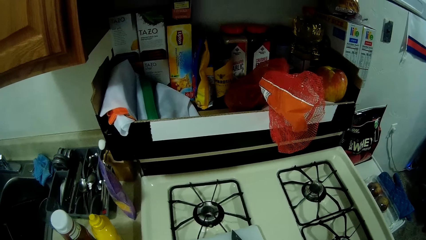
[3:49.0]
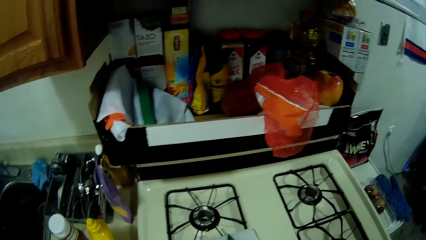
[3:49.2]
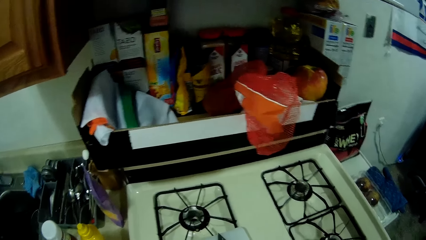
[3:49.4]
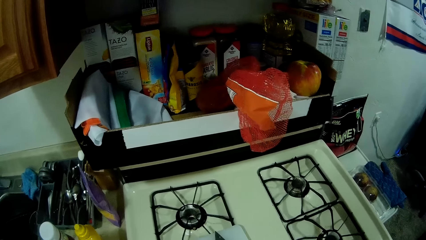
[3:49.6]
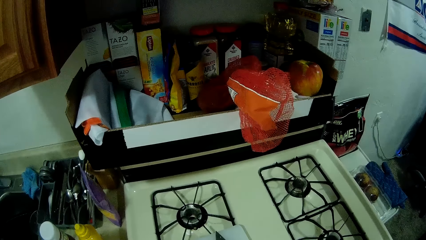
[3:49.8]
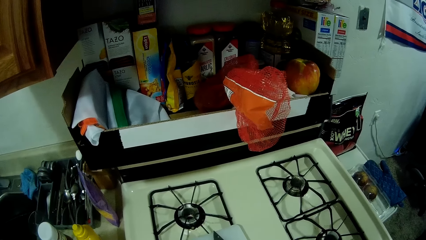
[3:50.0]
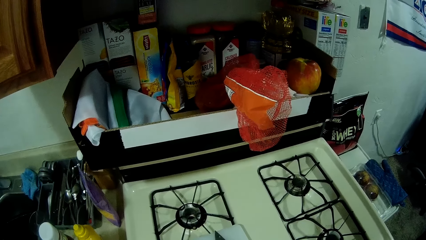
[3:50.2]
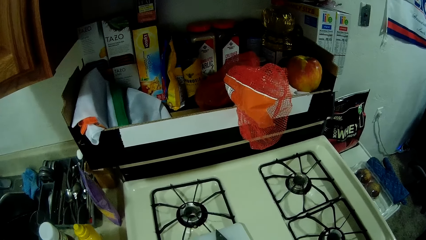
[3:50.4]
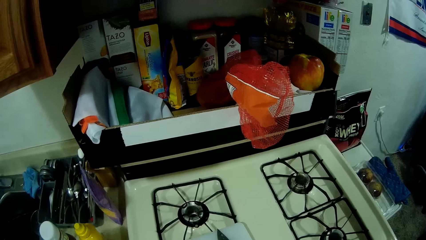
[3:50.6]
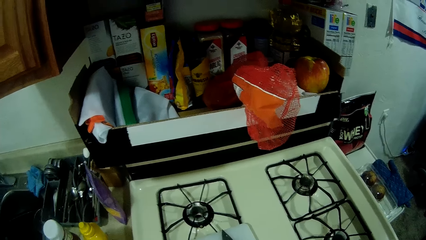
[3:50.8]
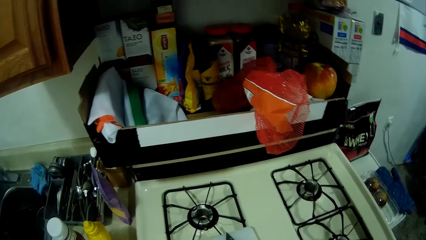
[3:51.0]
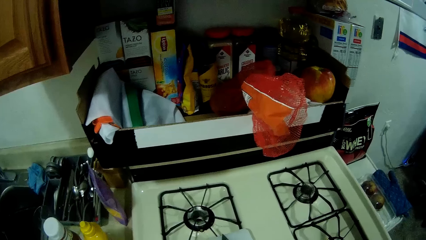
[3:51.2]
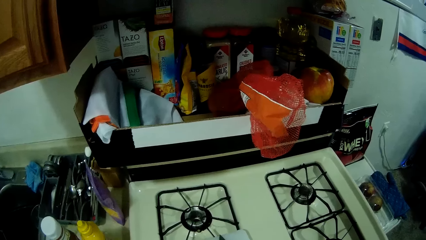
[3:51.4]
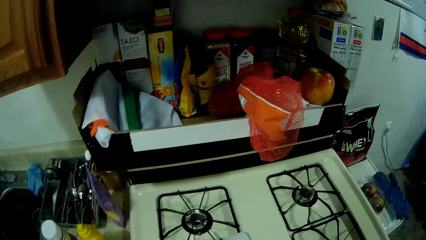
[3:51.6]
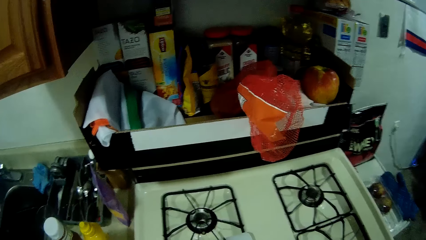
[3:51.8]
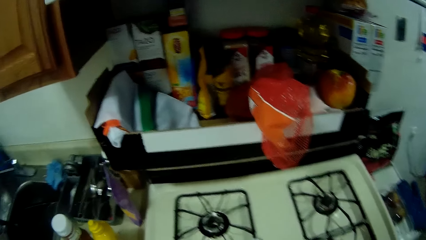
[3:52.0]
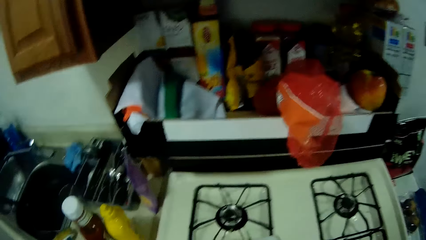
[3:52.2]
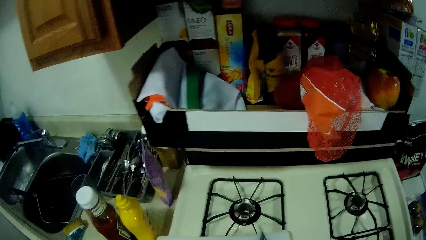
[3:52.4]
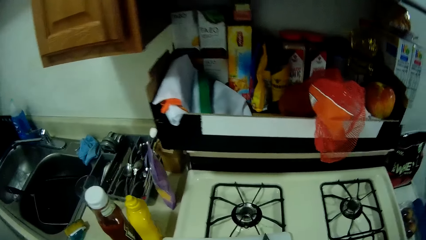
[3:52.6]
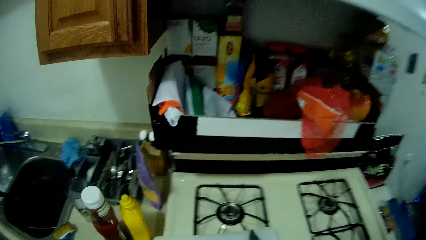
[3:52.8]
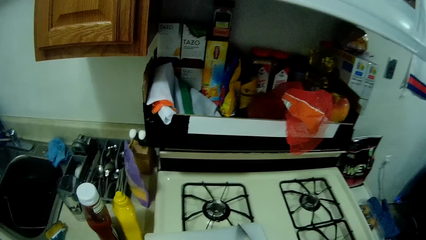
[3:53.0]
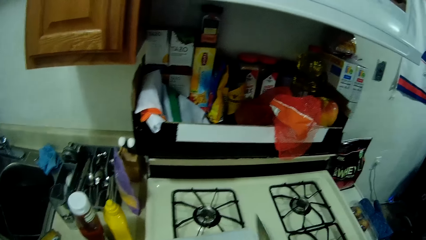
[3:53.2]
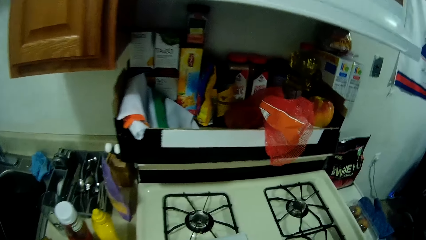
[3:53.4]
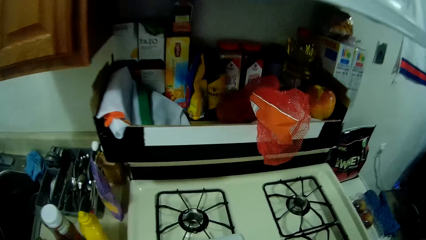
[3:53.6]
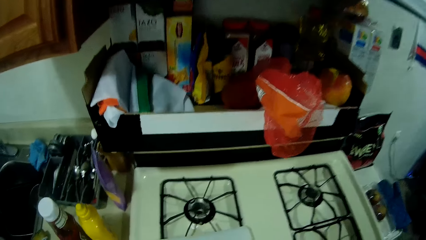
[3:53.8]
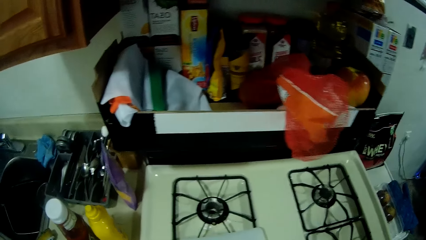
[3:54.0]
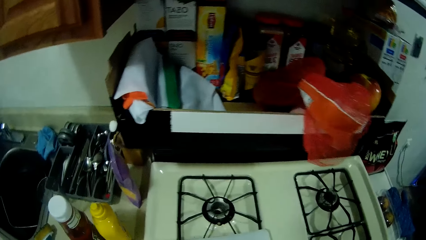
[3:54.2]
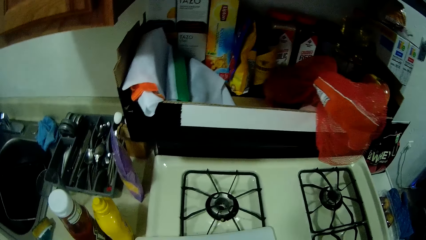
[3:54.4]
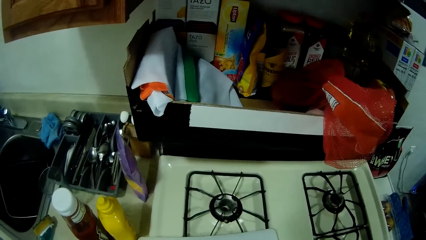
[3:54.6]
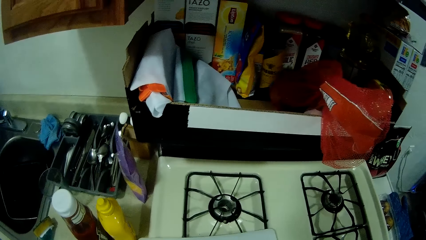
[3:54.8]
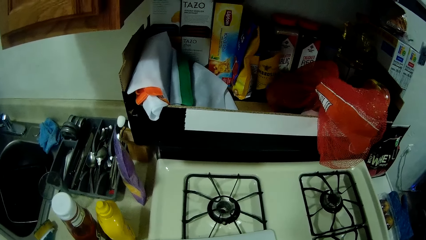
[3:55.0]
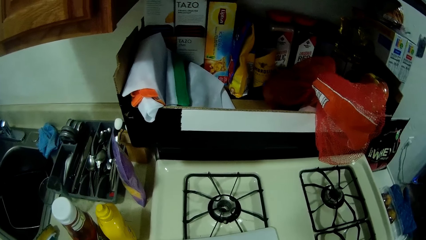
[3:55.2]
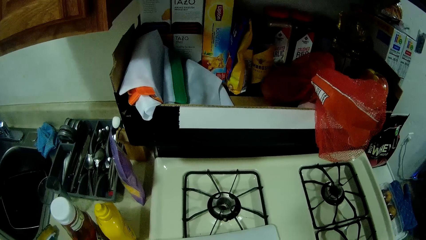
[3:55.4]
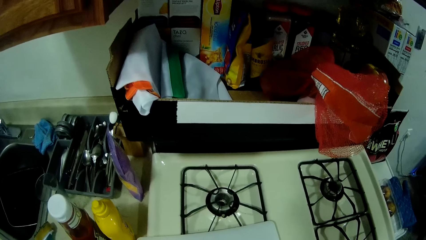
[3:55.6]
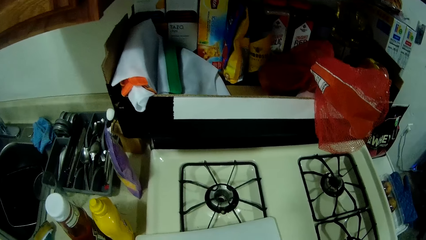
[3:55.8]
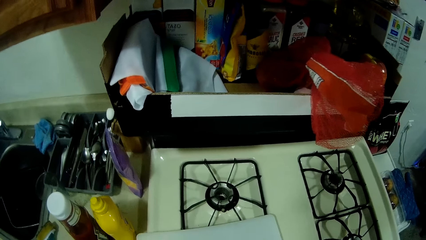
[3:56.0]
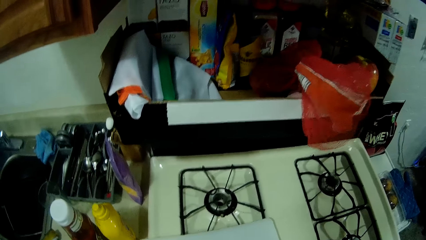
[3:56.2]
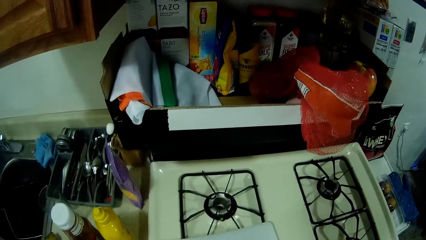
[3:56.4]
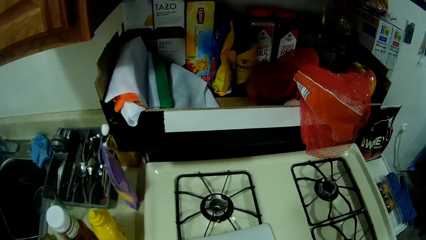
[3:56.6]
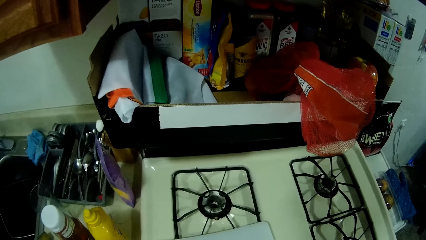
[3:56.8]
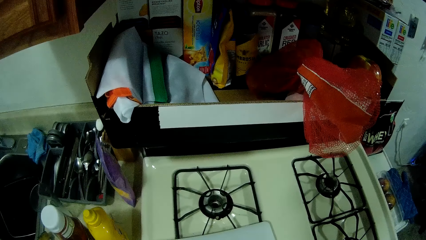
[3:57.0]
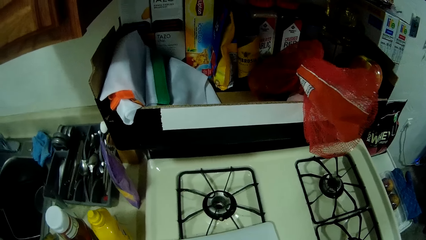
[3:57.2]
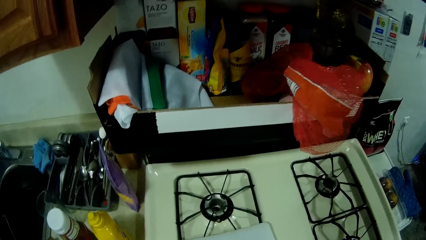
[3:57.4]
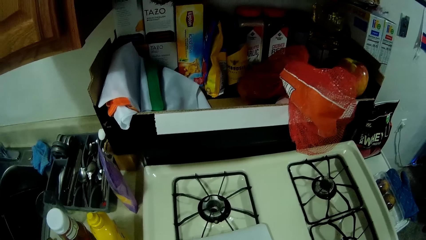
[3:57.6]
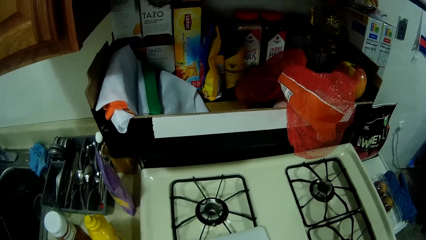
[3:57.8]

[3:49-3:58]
The camera wearer picks up the knife on the chopping board with his right hand.

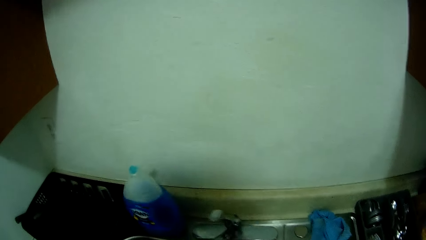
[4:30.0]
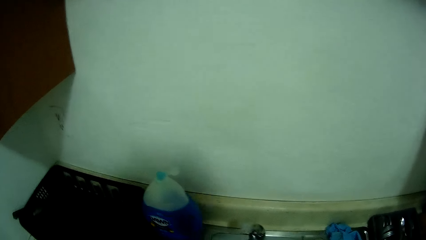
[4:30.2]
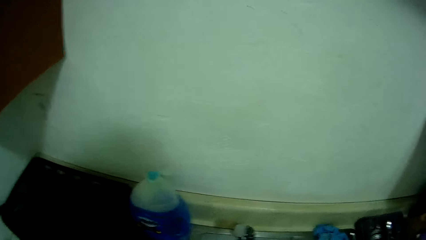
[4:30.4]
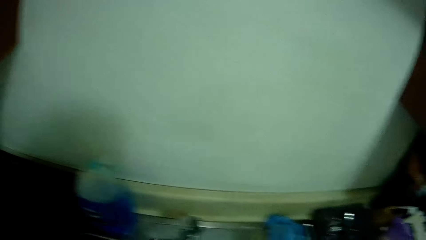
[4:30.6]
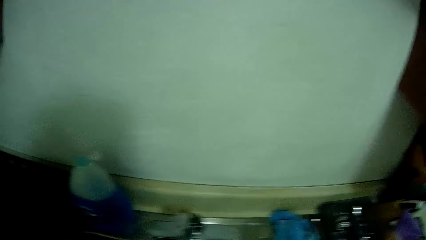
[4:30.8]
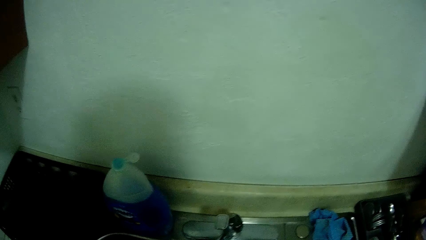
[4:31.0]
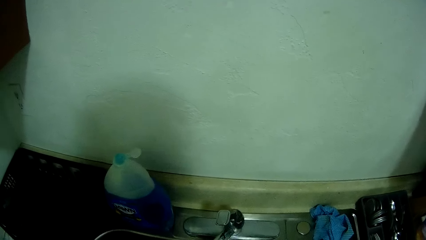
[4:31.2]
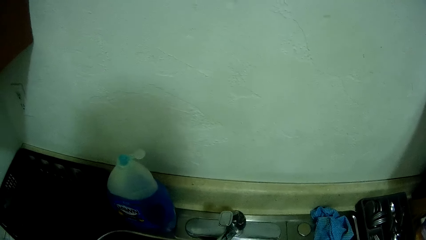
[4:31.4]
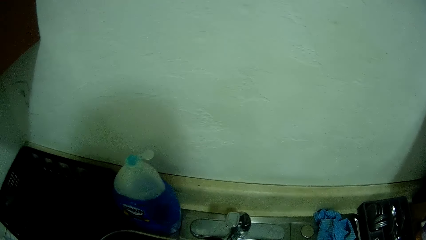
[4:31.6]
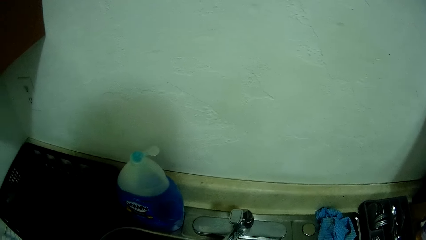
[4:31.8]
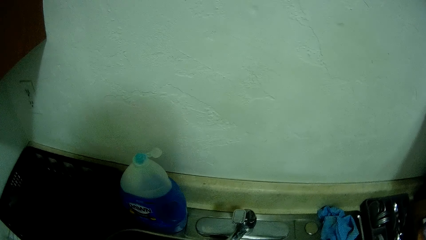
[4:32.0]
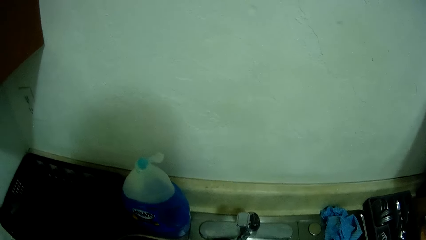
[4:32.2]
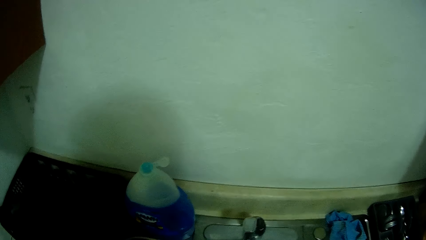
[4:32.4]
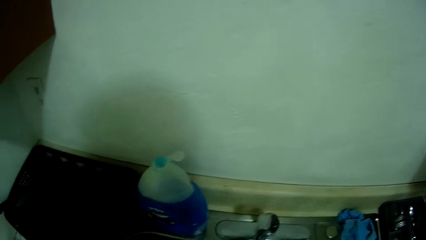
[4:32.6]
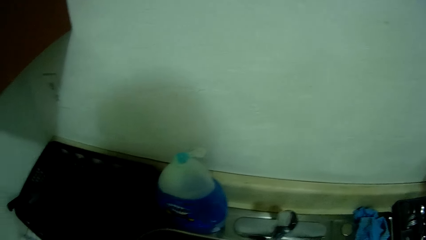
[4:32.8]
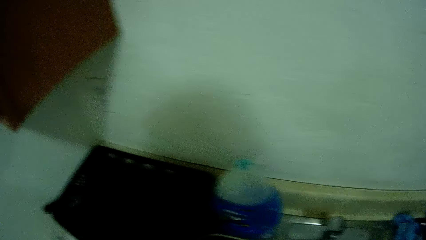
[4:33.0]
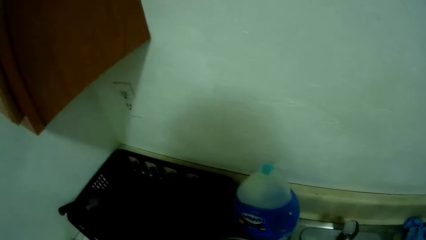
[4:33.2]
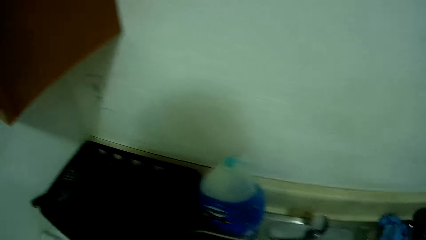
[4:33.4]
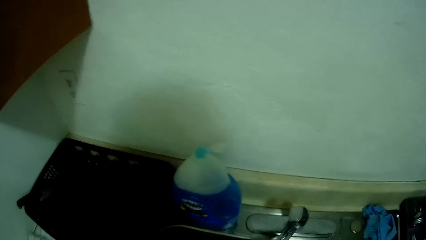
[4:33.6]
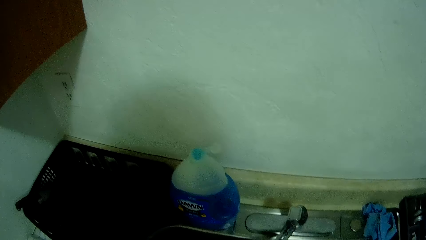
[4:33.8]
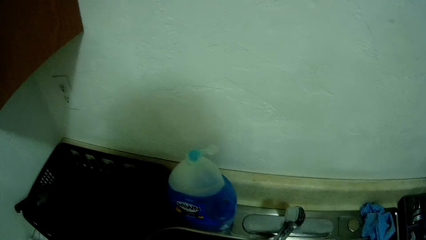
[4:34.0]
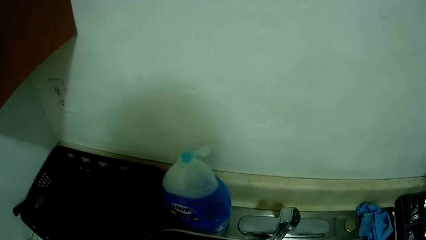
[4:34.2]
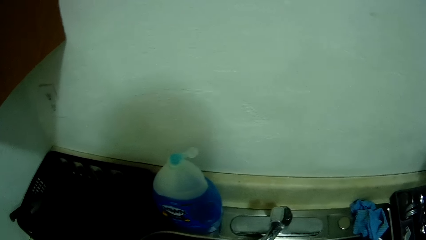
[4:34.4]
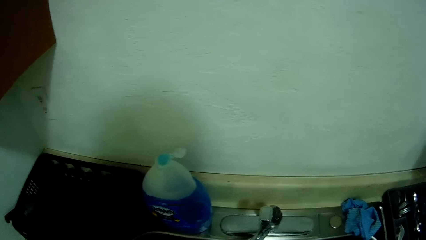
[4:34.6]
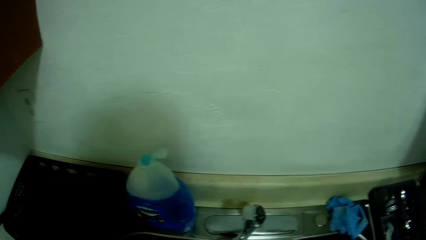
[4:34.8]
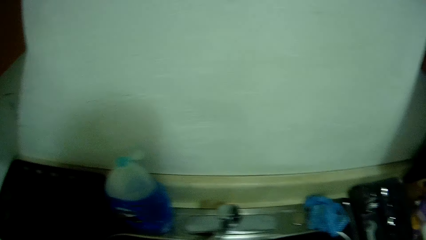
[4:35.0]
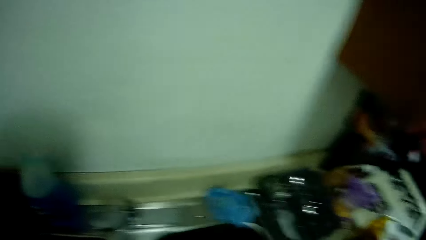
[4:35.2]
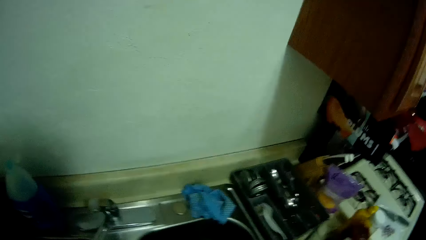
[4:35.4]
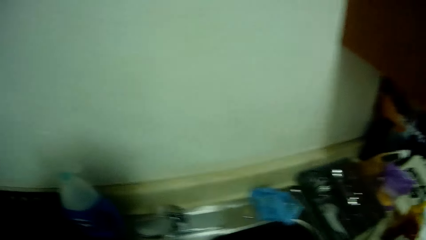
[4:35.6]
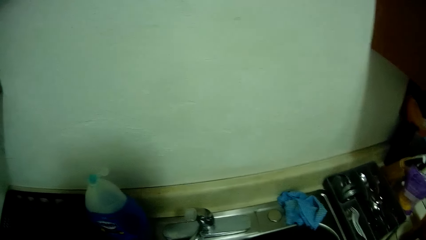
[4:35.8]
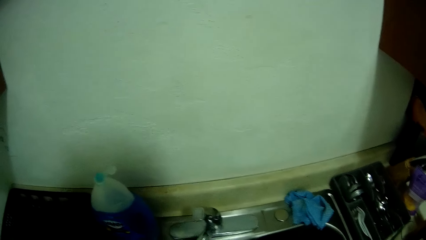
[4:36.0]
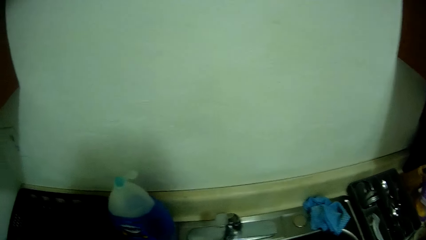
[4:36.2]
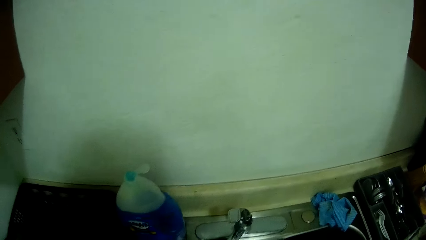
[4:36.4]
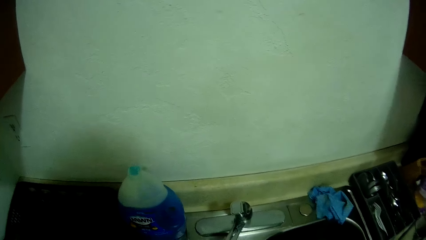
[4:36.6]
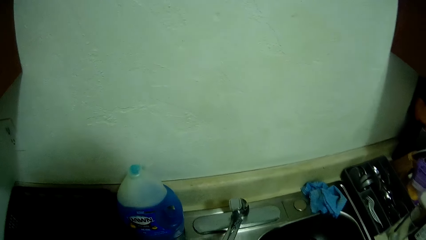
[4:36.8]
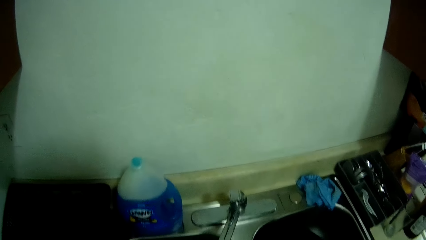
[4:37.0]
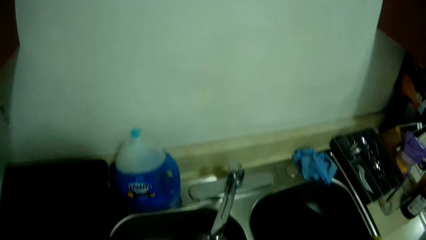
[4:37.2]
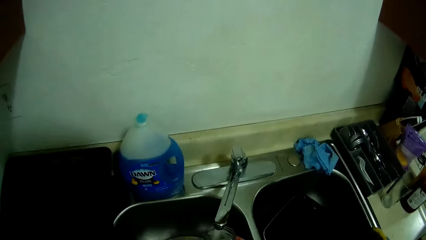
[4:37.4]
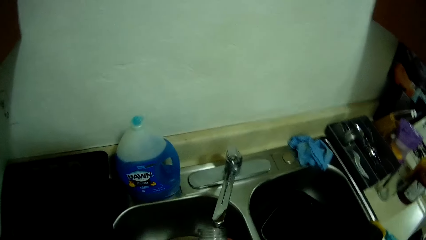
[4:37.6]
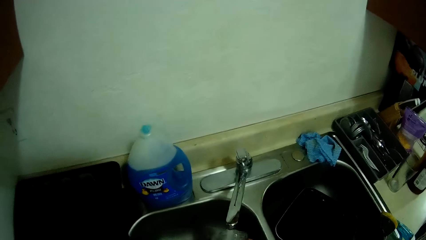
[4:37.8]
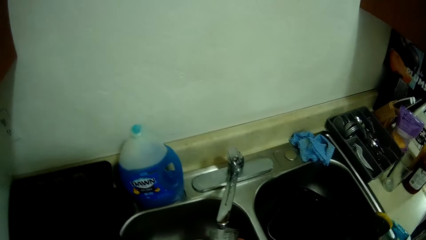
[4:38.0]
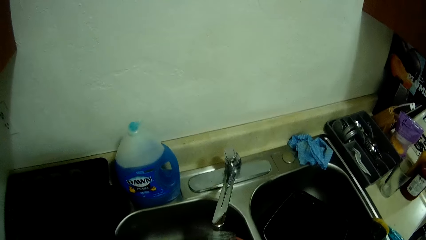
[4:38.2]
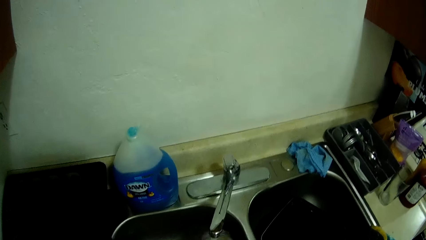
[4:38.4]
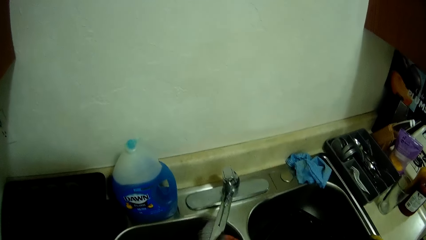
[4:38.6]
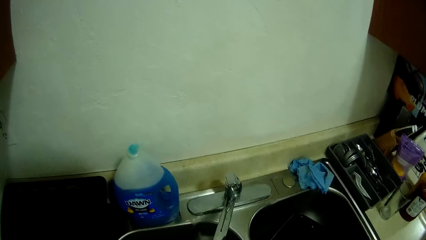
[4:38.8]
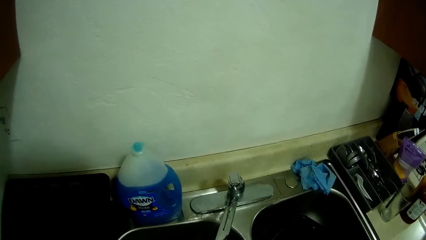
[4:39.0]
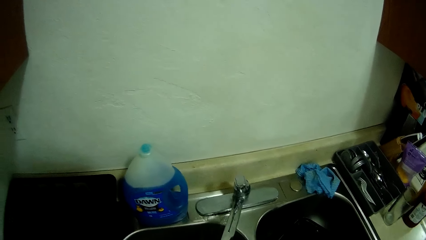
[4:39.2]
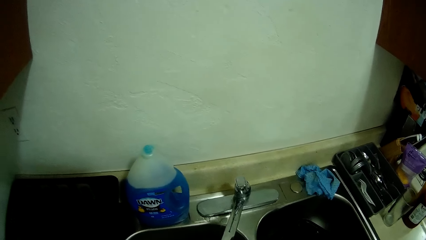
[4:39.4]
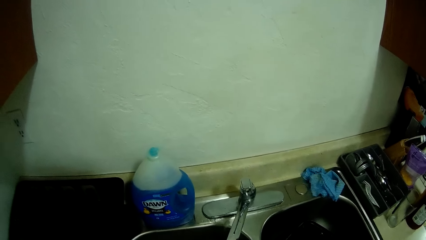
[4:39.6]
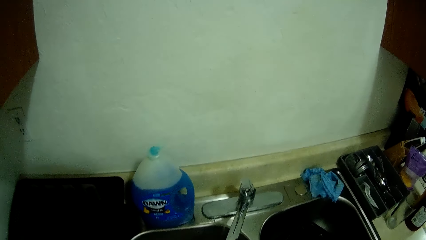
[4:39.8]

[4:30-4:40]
The camera wearer rinses a cup in the sink.
